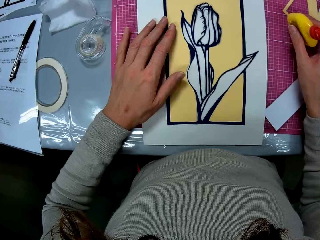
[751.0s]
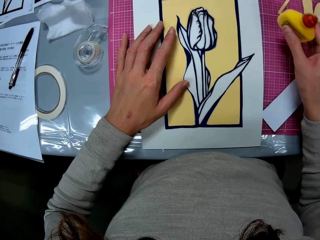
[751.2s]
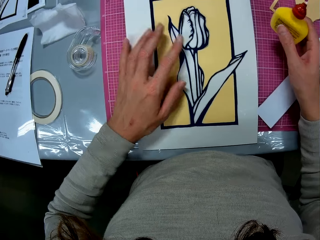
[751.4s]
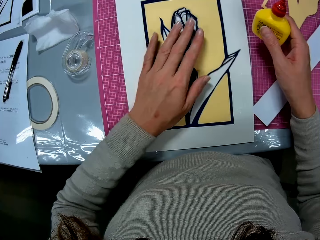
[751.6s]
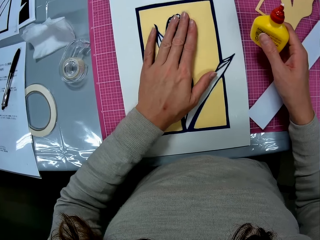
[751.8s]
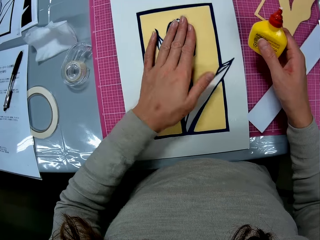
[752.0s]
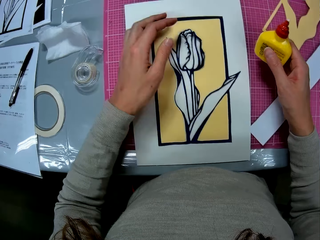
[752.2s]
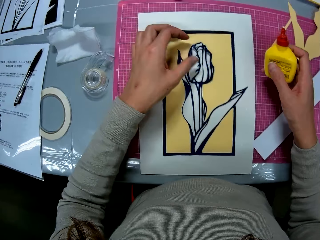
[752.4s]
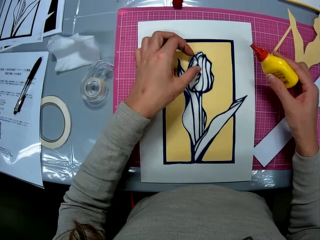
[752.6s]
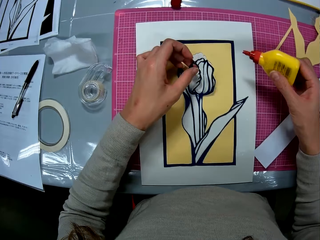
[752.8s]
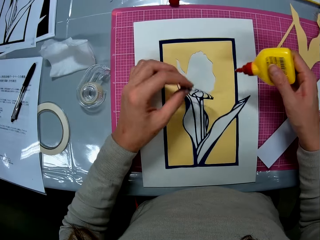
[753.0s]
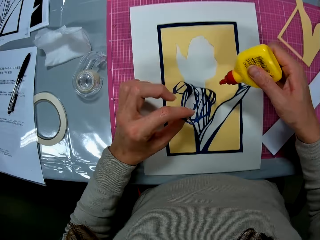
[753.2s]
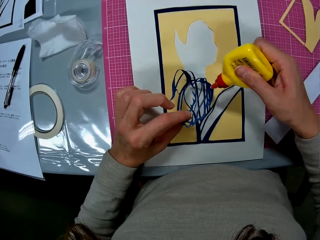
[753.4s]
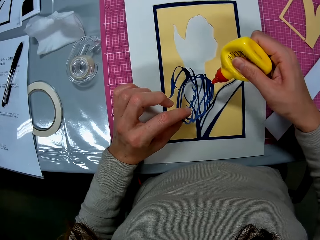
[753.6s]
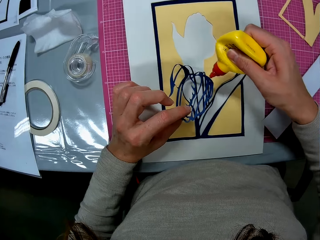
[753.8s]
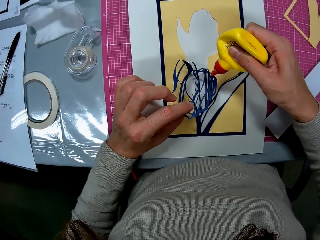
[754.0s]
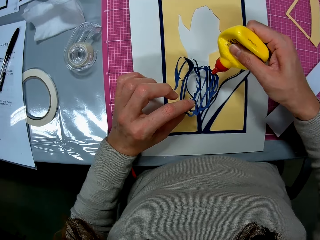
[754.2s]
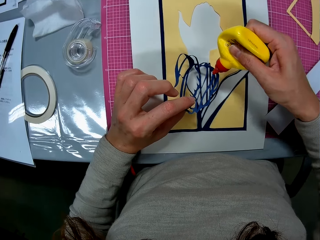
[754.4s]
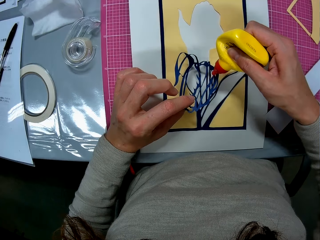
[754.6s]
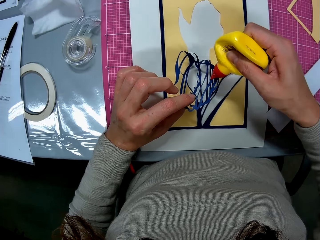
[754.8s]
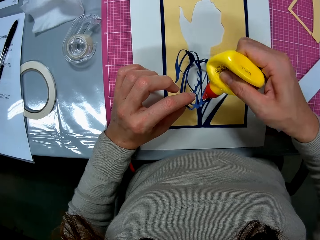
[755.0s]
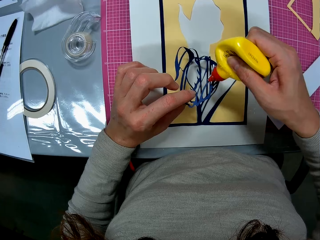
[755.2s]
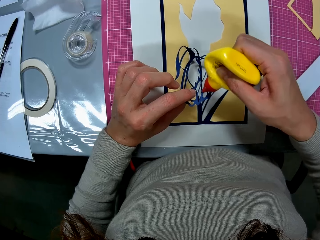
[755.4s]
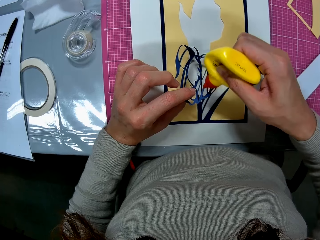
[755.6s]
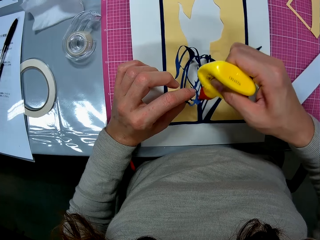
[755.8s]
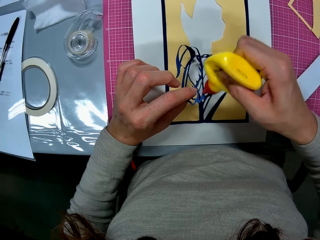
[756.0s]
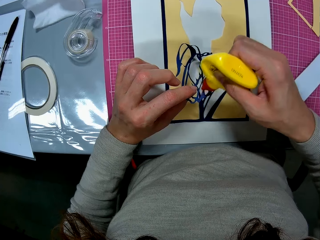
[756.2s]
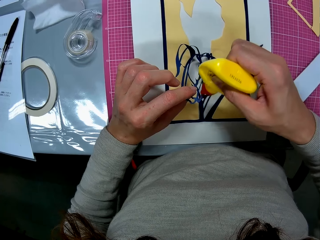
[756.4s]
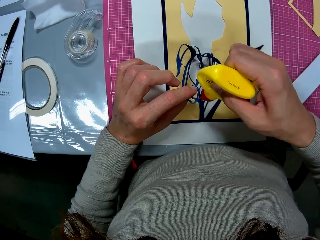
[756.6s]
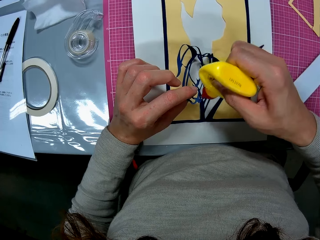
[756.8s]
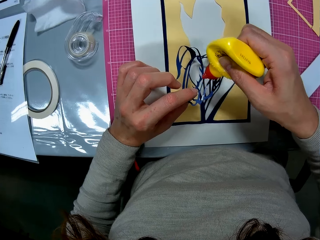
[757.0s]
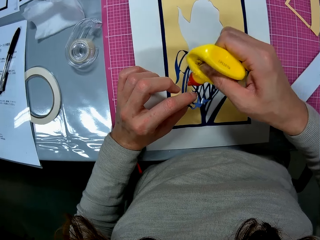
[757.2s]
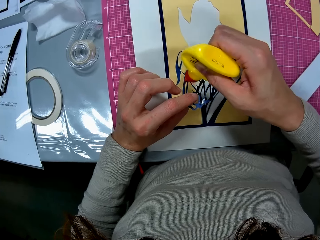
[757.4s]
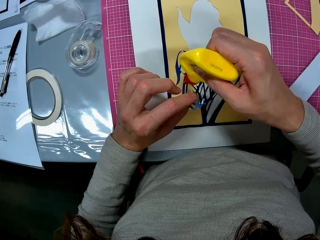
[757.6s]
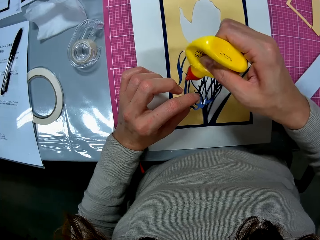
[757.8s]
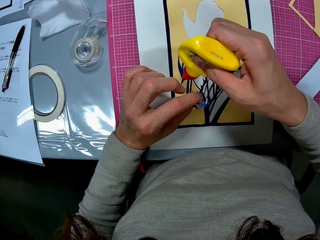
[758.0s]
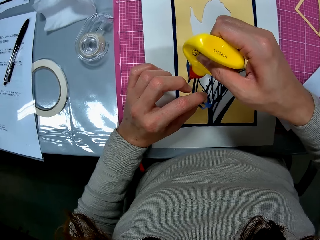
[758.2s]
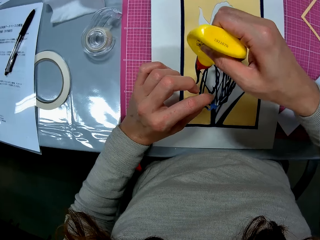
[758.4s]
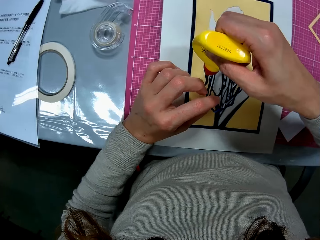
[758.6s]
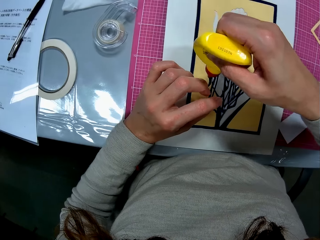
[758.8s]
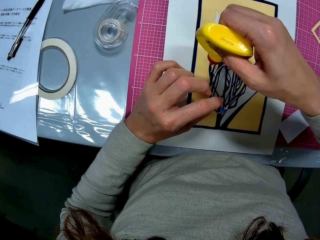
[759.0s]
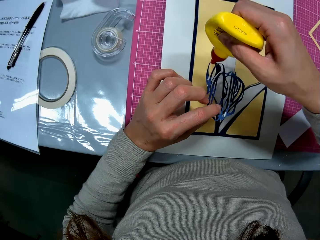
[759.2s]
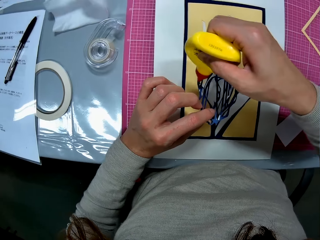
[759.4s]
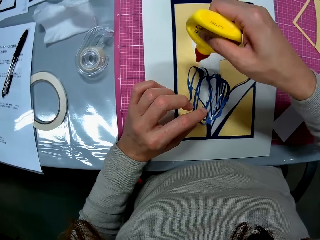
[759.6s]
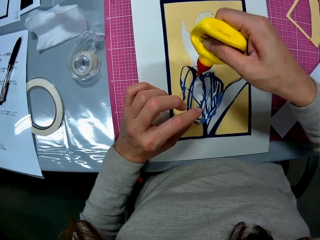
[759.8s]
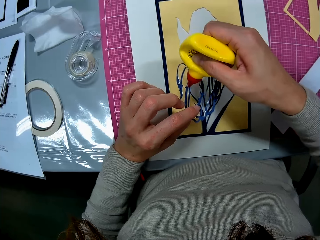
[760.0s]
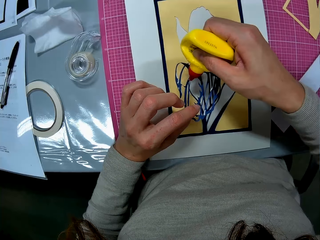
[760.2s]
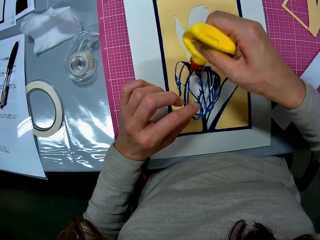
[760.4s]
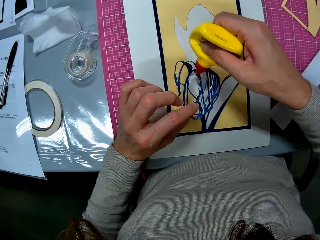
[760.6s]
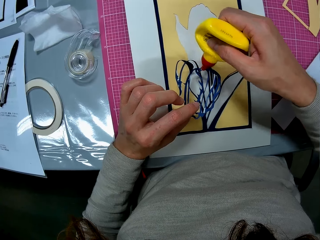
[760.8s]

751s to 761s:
The camera wearer picks up the glue container on the cutting mat with her right hand. She lifts the nylon flower piece on the manila with her left hand. She opens the flower illustration on the papercraft with her left hand. She puts glue on the down edges of the flower illustration on the papercraft.

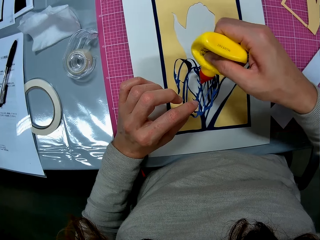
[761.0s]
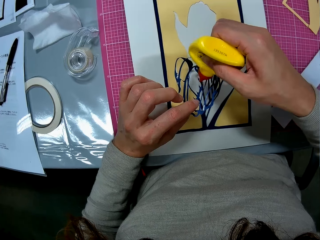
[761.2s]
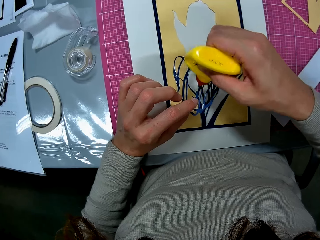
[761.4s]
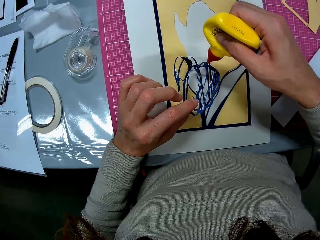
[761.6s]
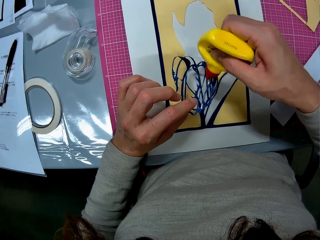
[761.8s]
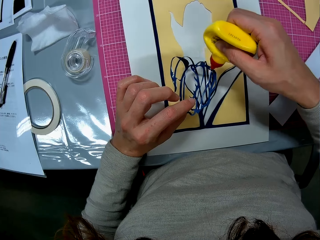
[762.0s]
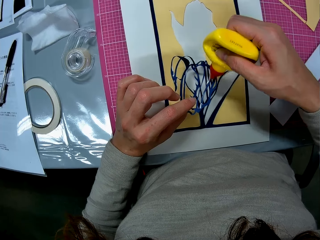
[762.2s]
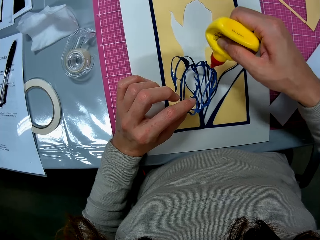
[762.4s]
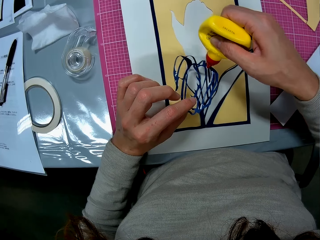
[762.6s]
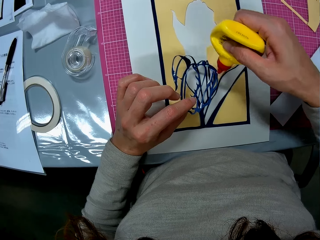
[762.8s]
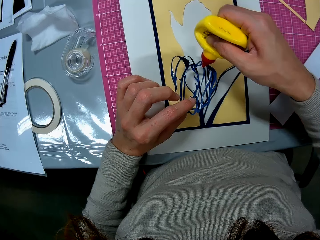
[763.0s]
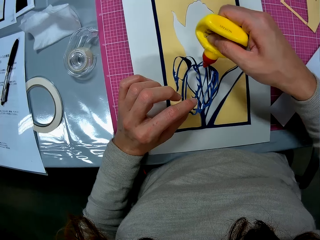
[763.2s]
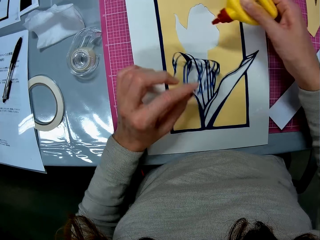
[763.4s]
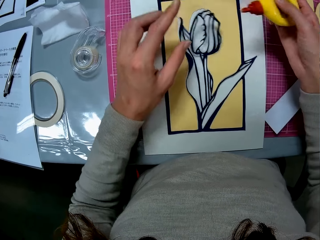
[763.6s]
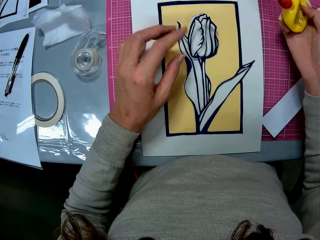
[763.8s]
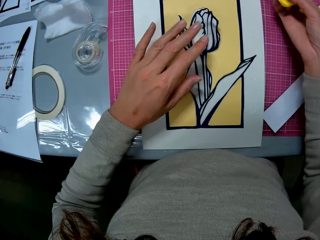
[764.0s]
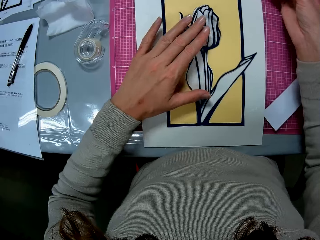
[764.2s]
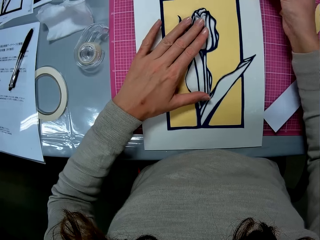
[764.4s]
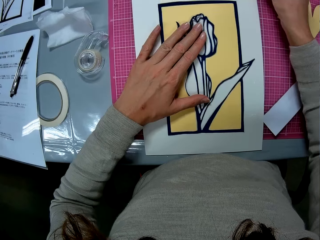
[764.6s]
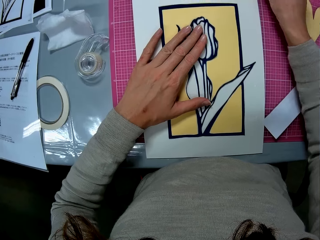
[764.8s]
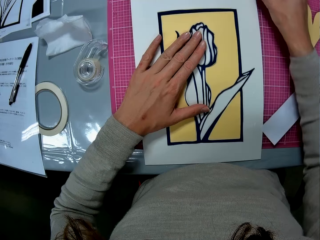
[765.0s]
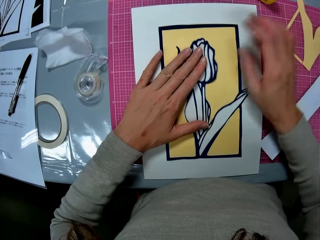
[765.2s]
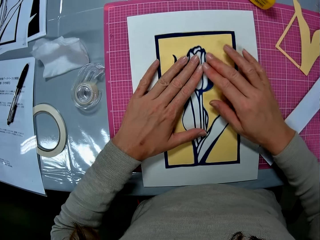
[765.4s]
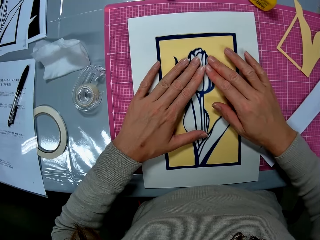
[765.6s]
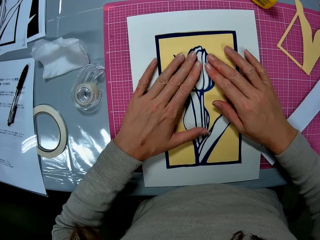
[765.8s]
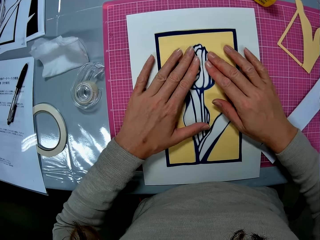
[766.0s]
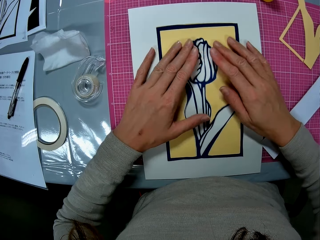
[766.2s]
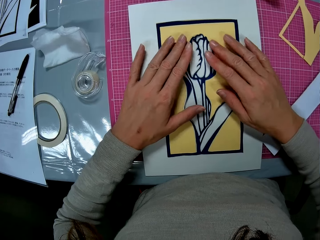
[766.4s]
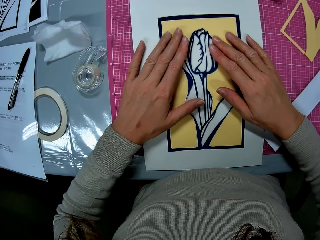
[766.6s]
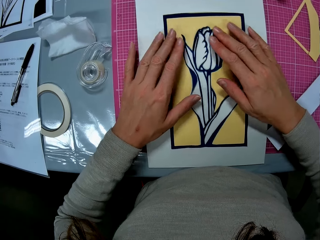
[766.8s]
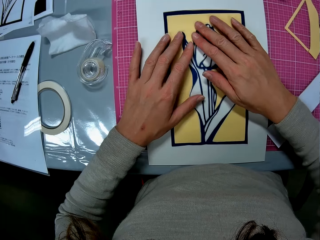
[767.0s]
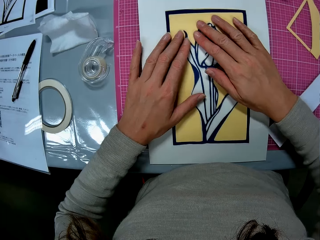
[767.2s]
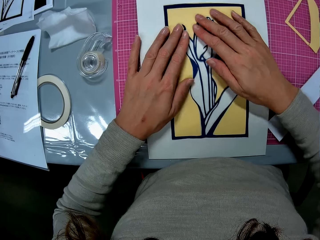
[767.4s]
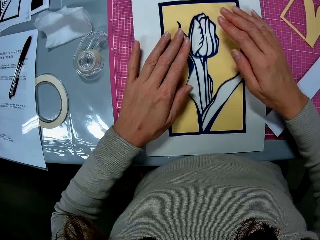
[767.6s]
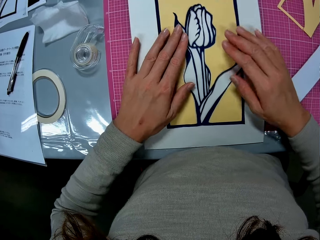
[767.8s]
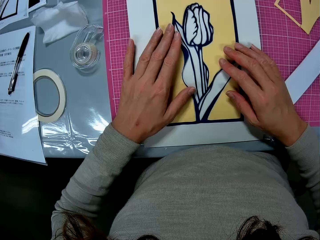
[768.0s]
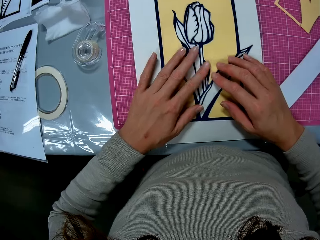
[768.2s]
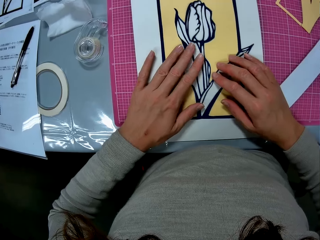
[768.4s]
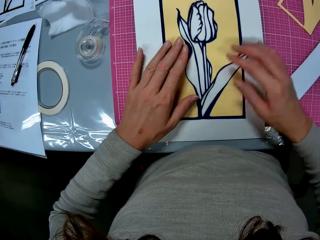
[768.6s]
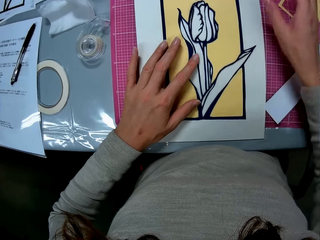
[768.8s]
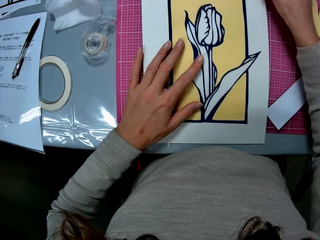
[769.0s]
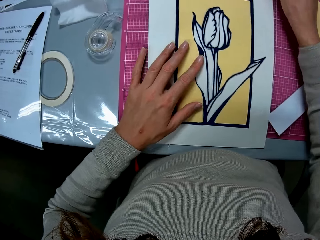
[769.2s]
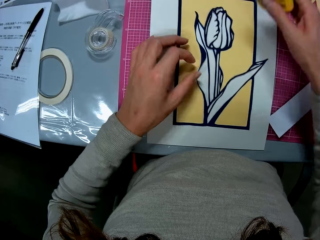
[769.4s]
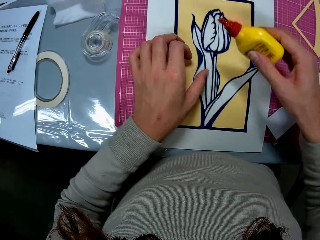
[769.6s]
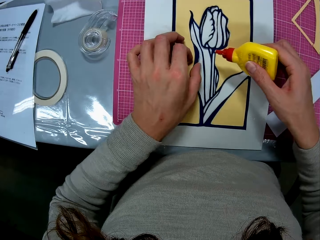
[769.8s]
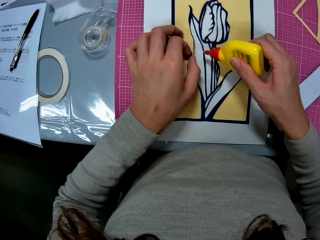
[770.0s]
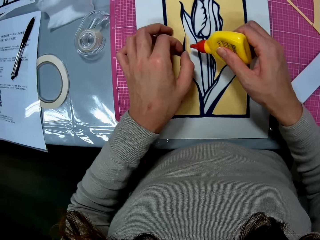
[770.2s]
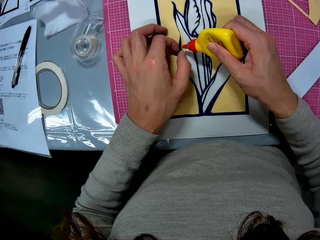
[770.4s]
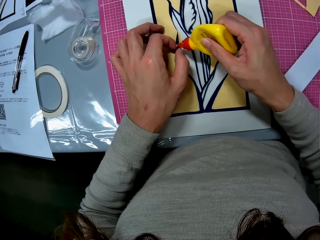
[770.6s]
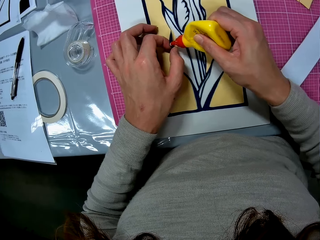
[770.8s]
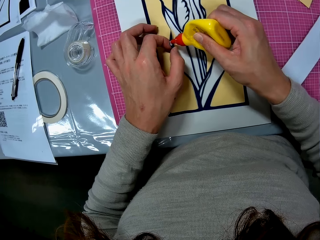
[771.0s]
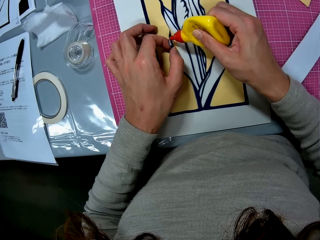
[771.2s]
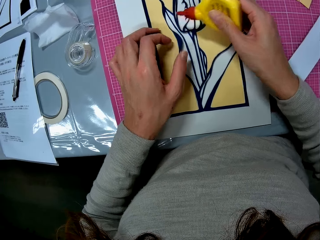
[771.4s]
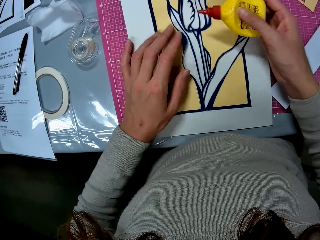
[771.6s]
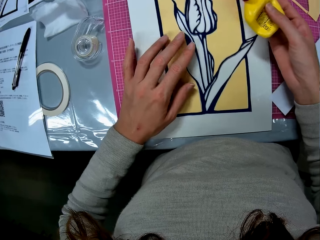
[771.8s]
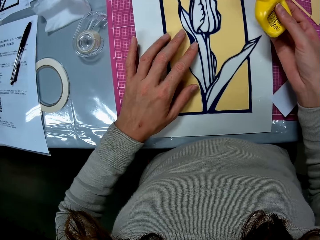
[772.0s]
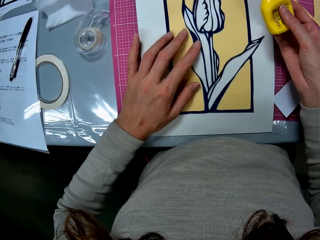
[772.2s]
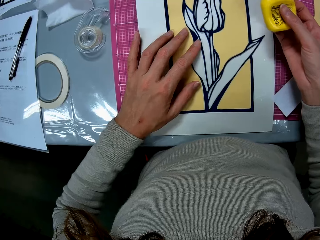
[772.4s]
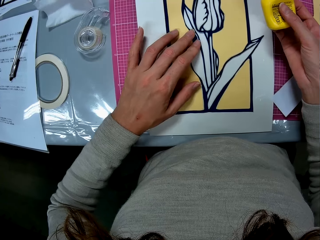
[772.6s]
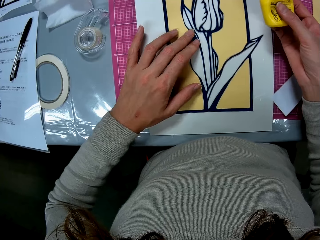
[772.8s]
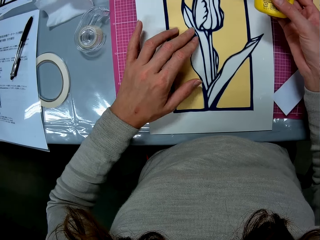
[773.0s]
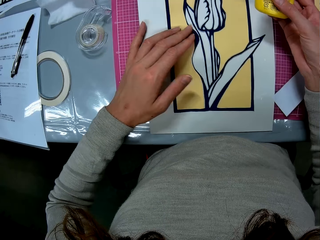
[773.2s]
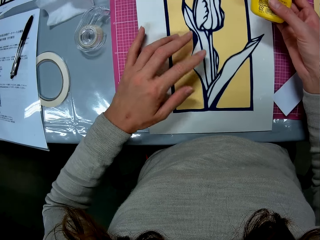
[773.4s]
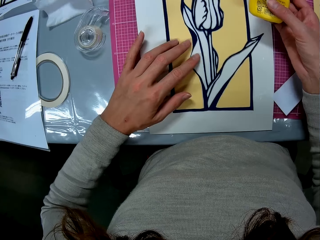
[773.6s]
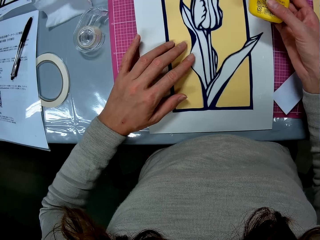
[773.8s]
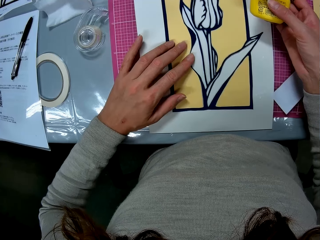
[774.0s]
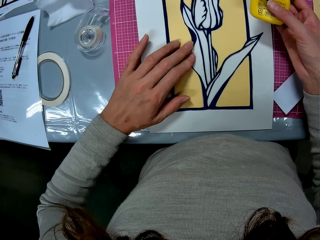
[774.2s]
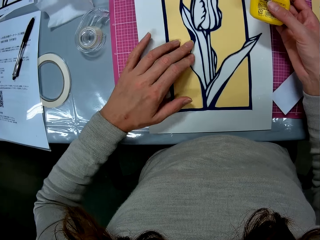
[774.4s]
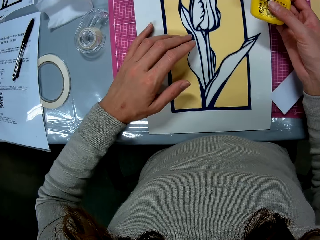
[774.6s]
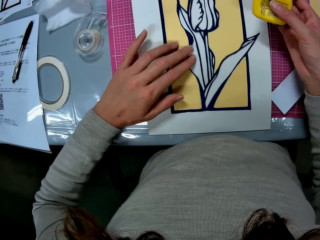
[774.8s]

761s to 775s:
The camera wearer lowers the flower illustration on the papercraft. She fixes the glued part on the manila with her left hand. She puts the glue container in her right hand on the cutting mat. She presses the papercraft against the cardboard sheet around the glued edges. She picks up the glue container on the cutting mat with her right hand. She opens the flower illustration on the papercraft with her left hand. She puts glue on the down edge of the flower illustration on the papercraft. She presses the papercraft against the cardboard sheet with her left hand.
